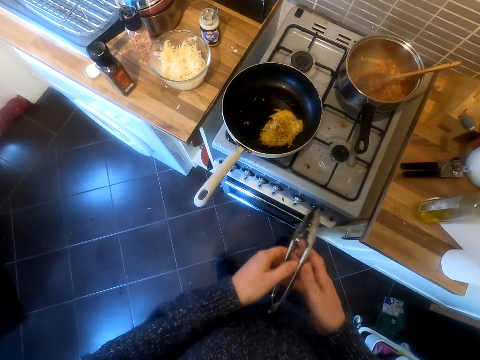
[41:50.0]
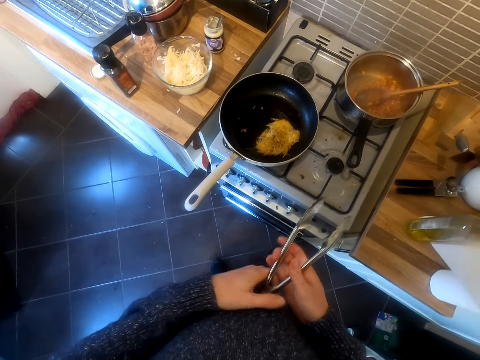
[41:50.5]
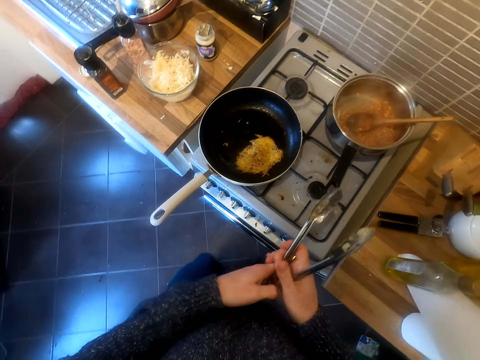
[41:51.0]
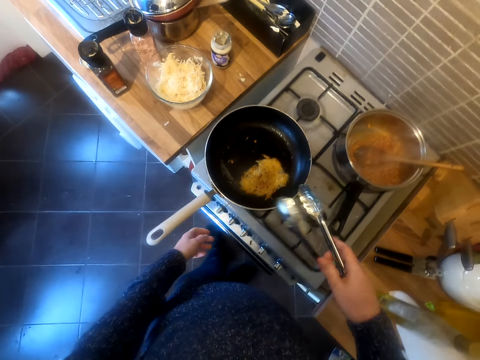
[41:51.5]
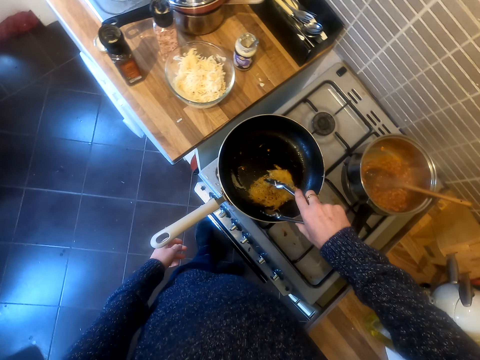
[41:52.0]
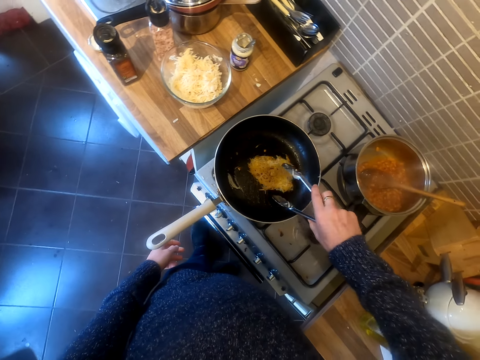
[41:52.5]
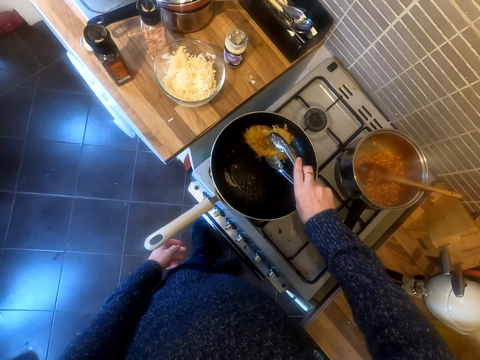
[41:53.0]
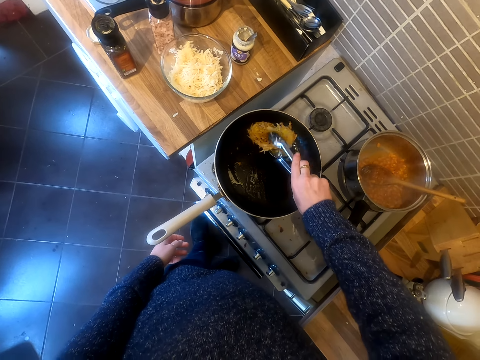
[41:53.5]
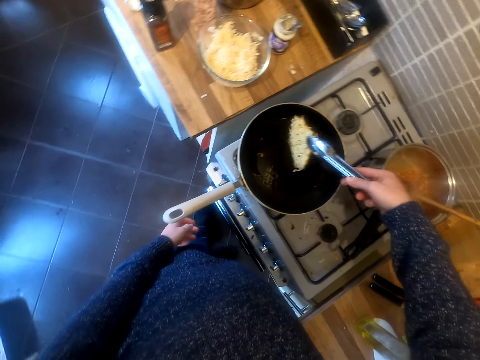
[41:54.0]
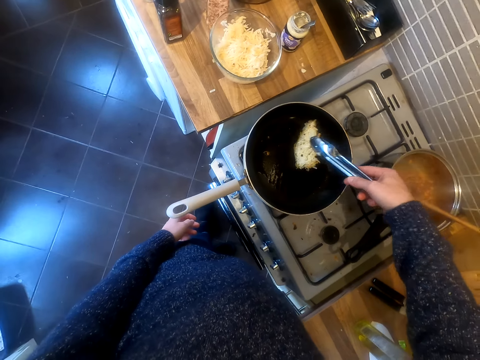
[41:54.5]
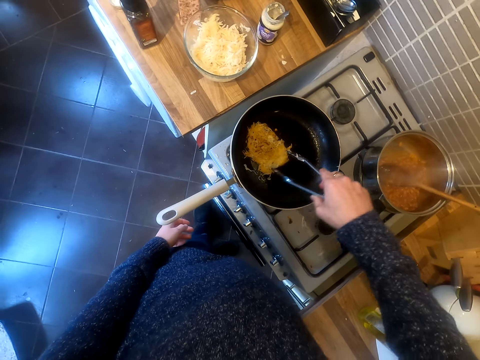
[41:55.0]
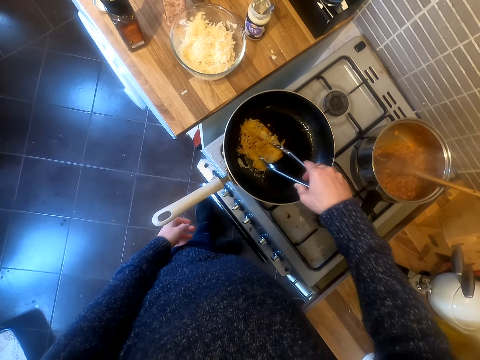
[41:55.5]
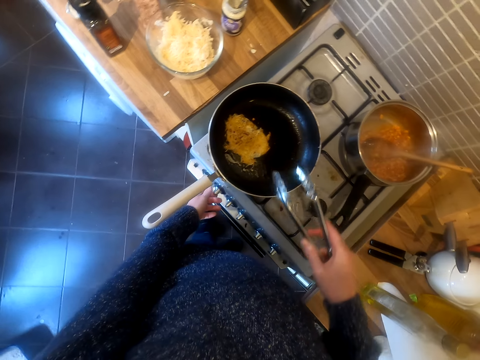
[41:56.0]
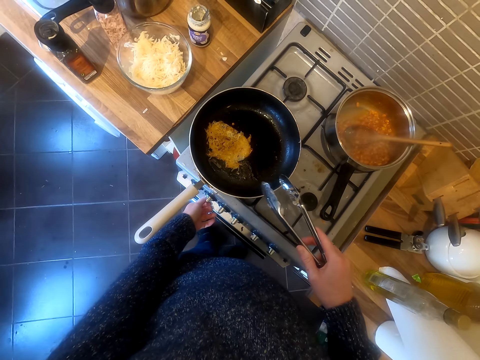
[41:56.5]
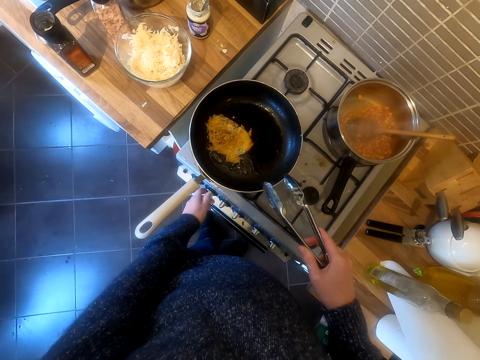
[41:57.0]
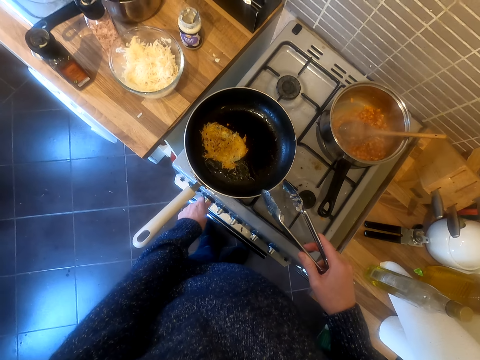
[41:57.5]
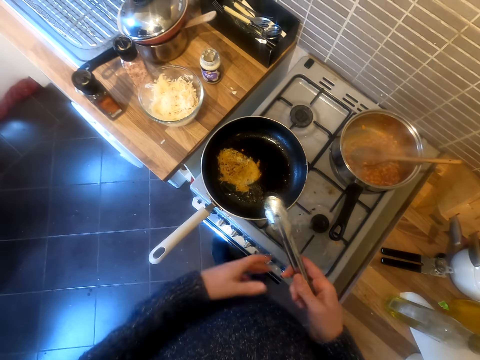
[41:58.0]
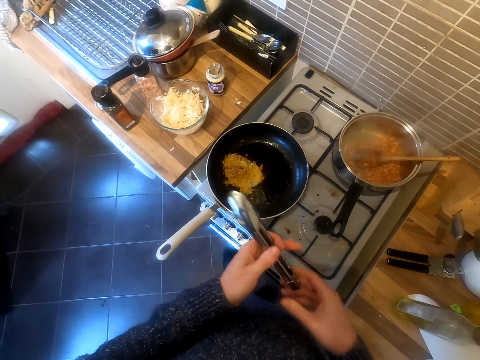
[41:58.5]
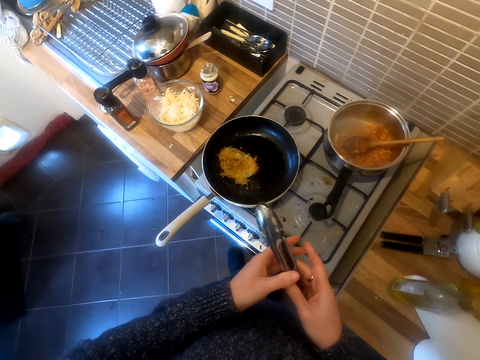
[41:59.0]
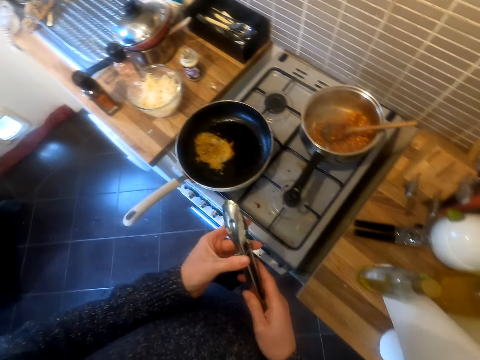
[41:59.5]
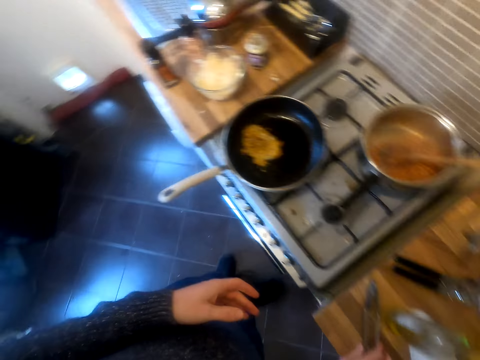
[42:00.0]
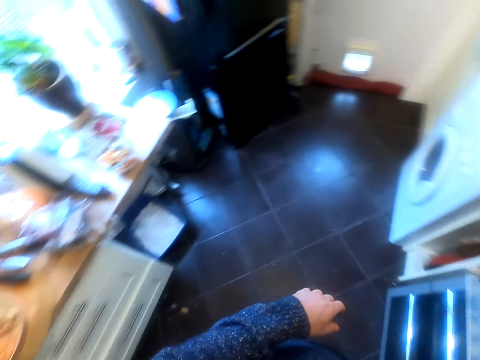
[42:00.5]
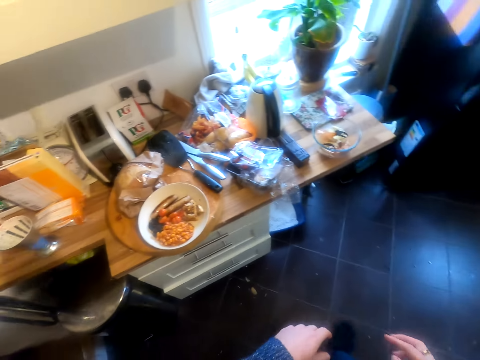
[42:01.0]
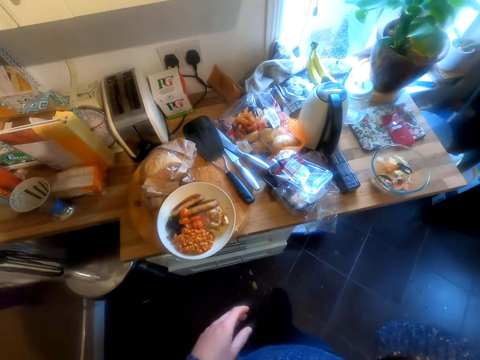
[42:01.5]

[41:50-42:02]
The camera wearer scoops the food. They turn the food on the pan. They put the scooper on the surface.

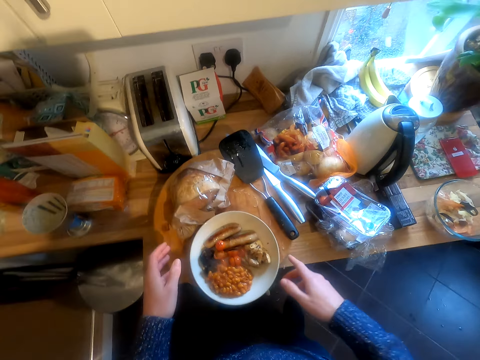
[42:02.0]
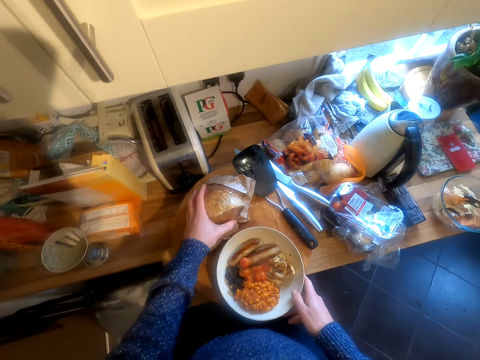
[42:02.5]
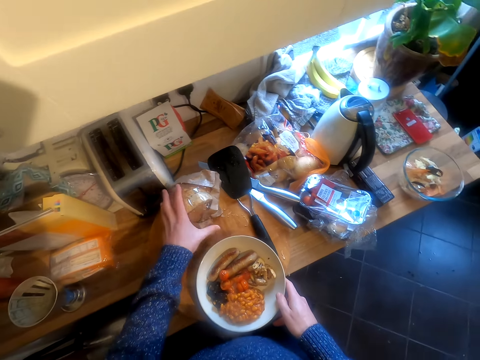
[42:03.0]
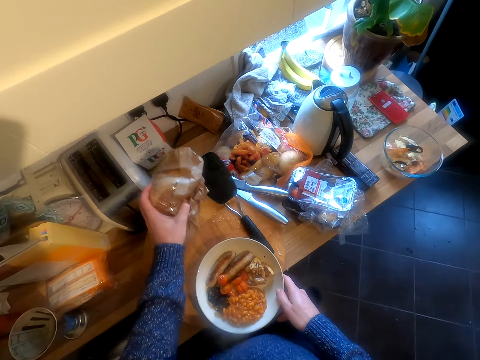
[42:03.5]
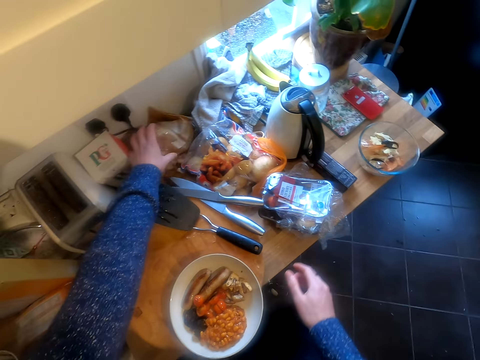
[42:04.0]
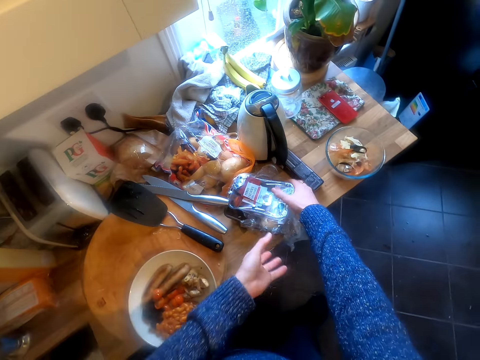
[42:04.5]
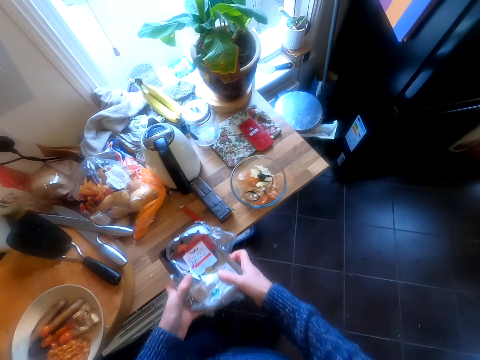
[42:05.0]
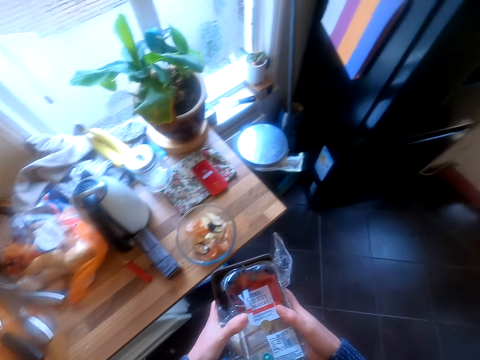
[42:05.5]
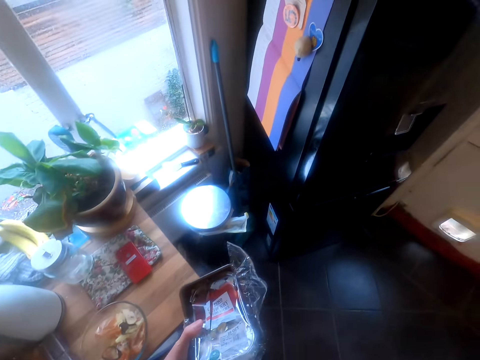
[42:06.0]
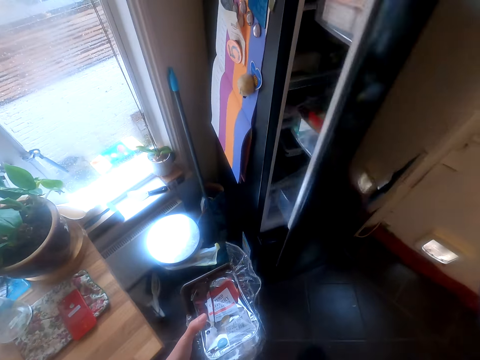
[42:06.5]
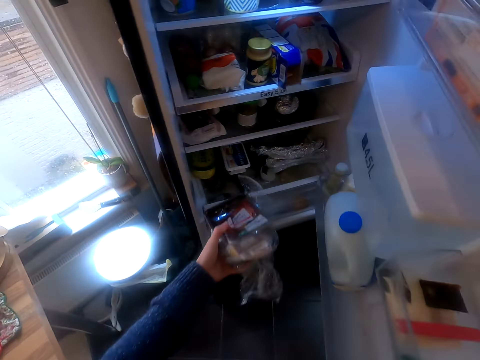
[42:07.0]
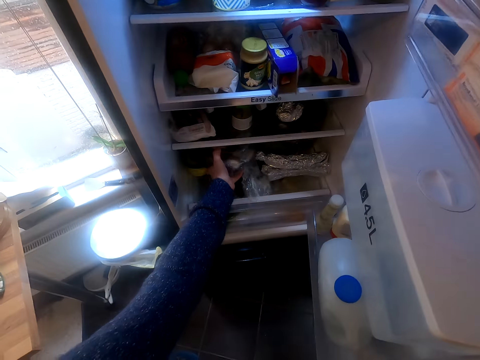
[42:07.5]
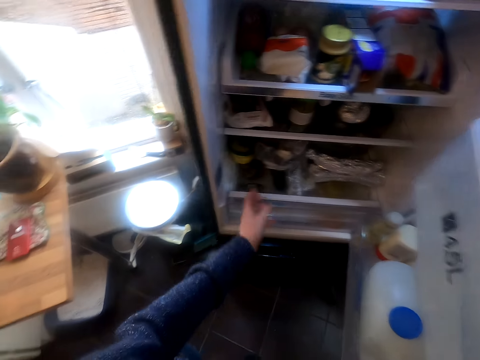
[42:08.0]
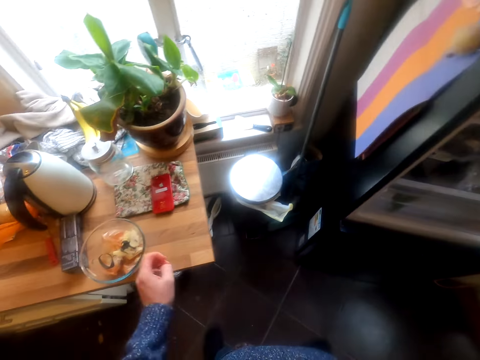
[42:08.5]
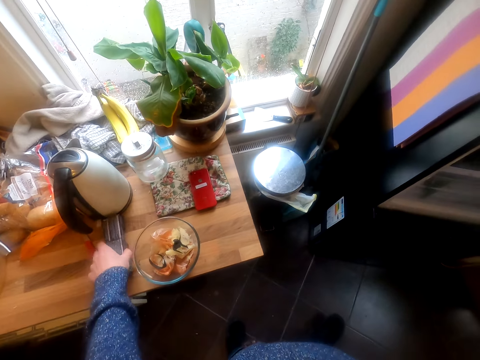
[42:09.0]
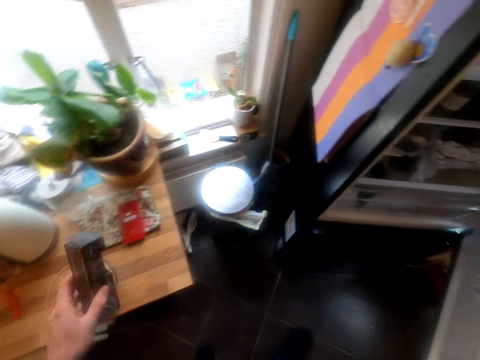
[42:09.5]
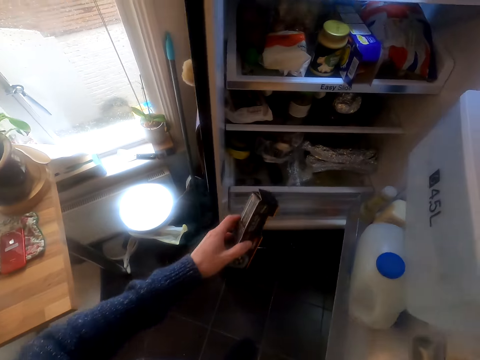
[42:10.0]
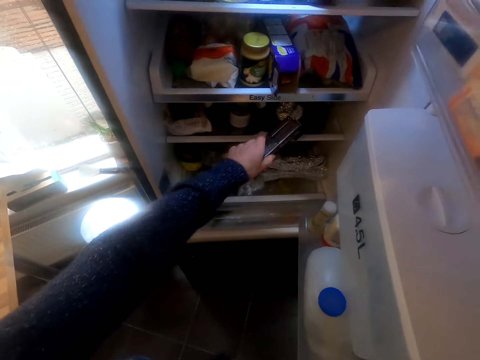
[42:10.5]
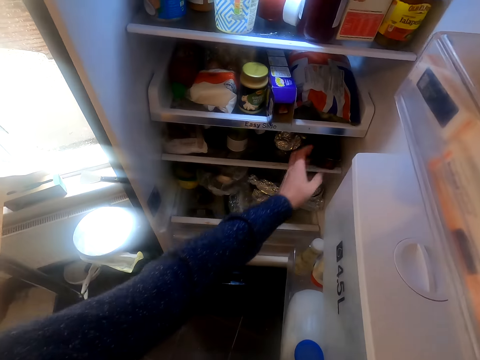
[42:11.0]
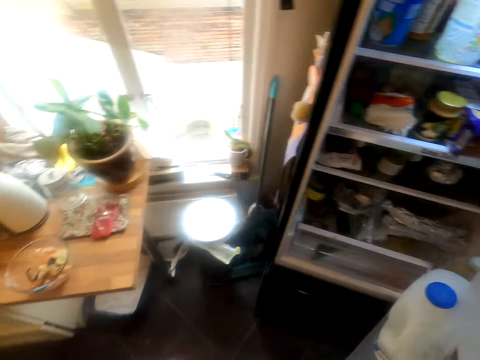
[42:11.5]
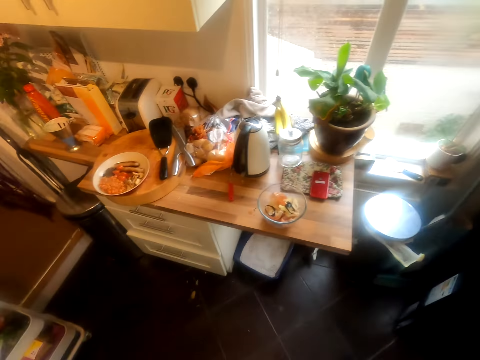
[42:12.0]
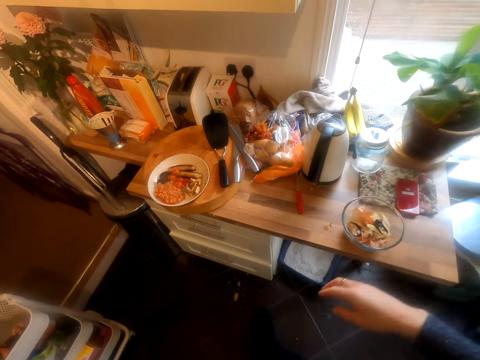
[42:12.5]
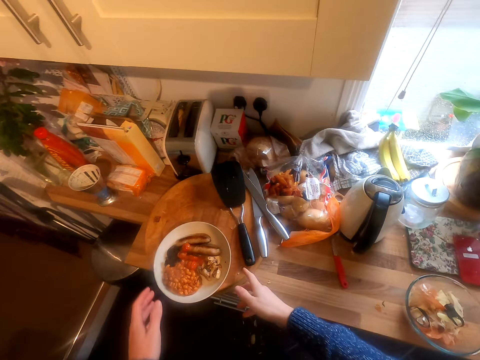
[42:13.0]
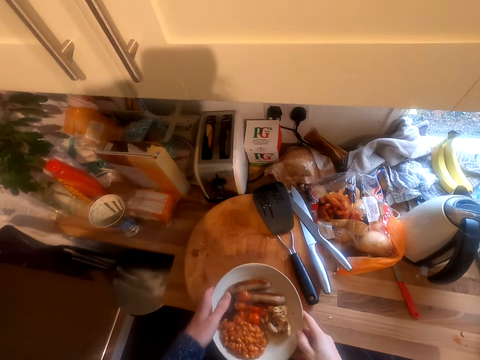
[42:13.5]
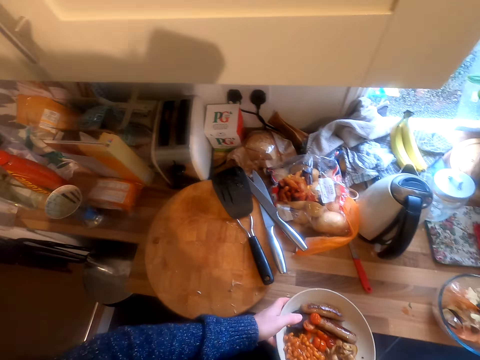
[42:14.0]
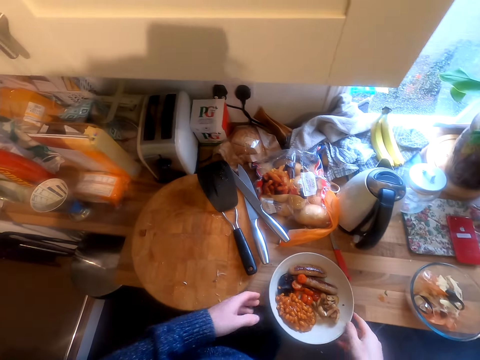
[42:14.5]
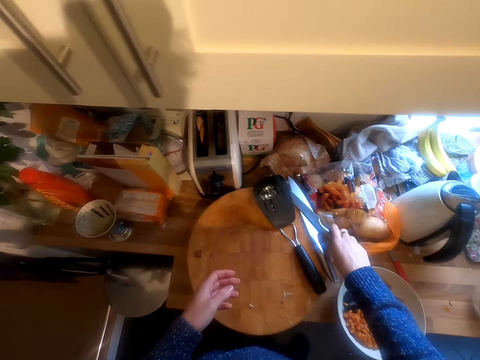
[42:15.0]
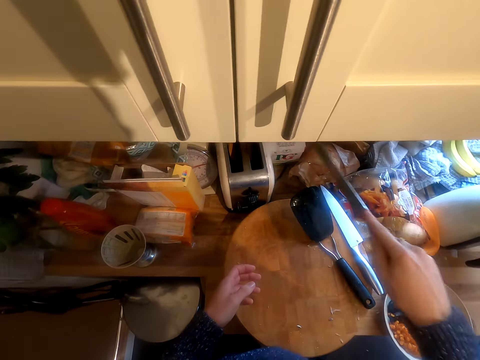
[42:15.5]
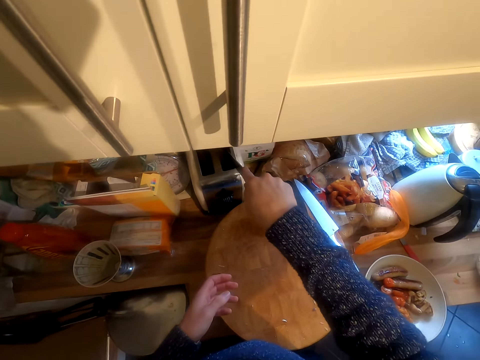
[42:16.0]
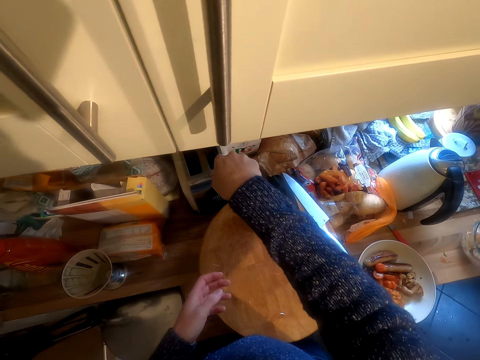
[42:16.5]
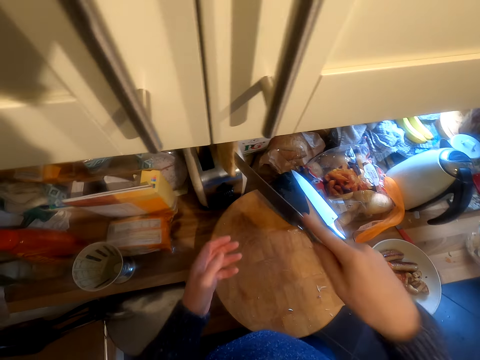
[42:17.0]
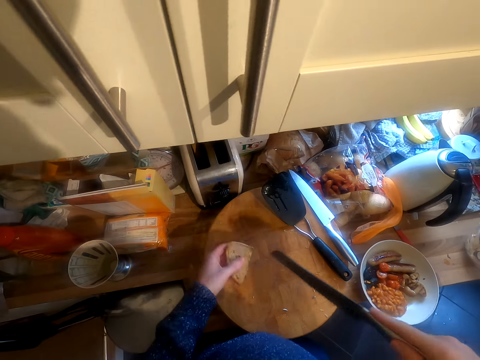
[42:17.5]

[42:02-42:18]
The camera wearer holds a plate of food. They push the bread. They put the bread down. They hold a packet. They open the fridge. They put the packet in the fridge. They close the fridge. They lift the plate of food. They put the plate of food on the table. They pick up the knife. They pick the bread from the toaster.
